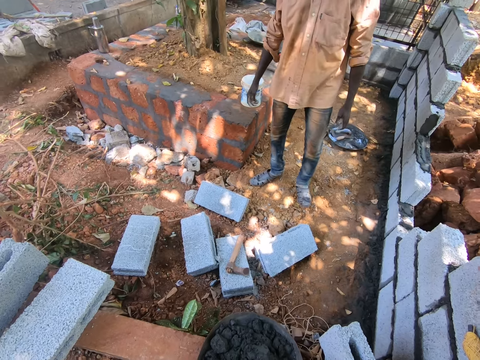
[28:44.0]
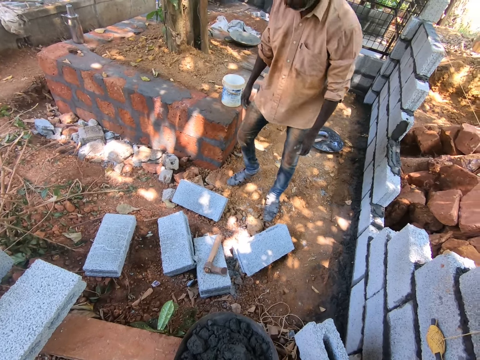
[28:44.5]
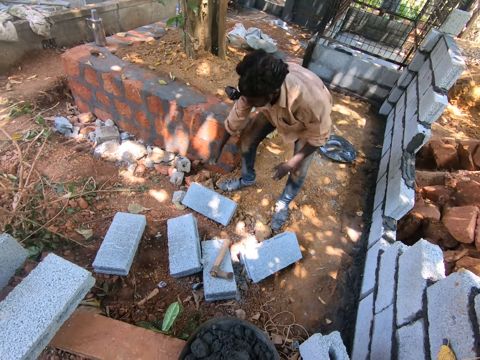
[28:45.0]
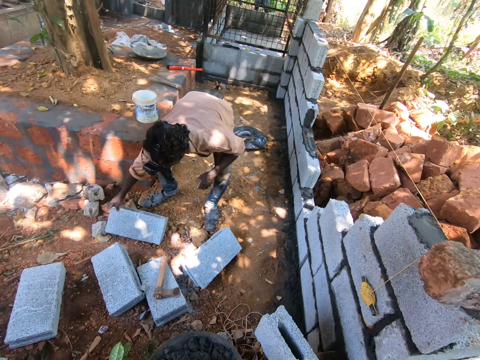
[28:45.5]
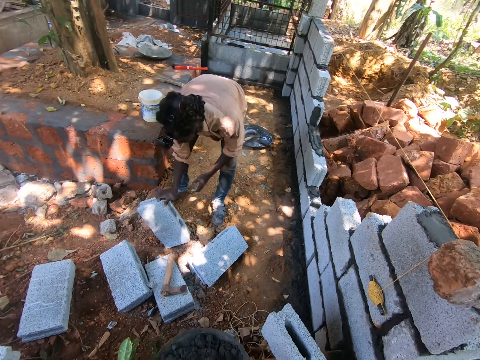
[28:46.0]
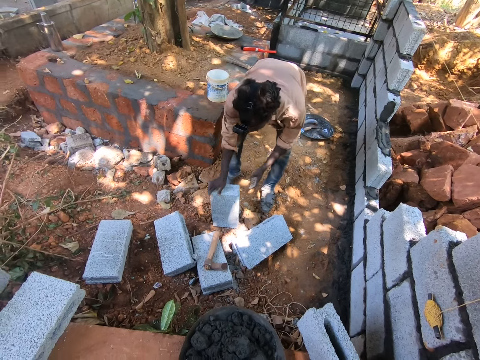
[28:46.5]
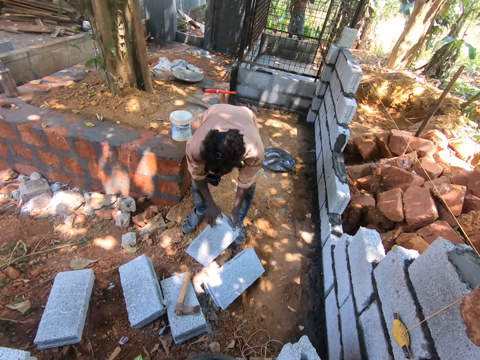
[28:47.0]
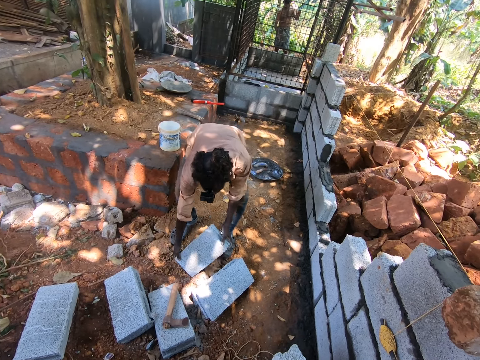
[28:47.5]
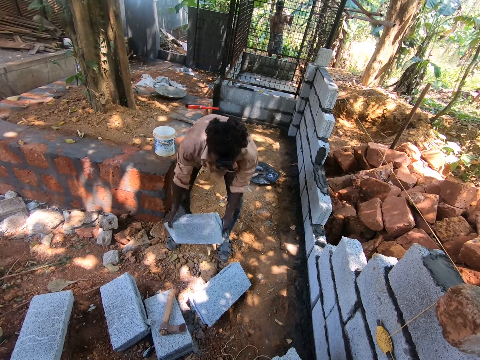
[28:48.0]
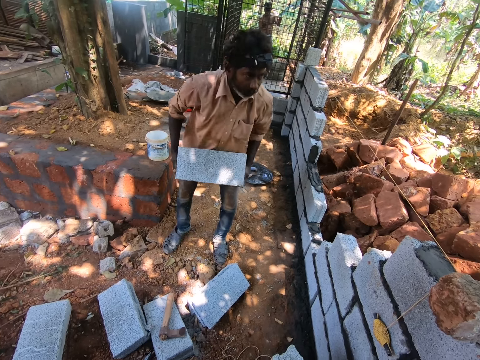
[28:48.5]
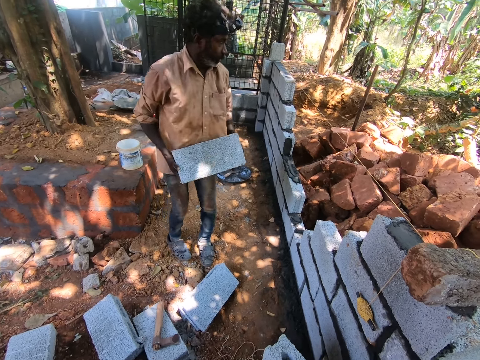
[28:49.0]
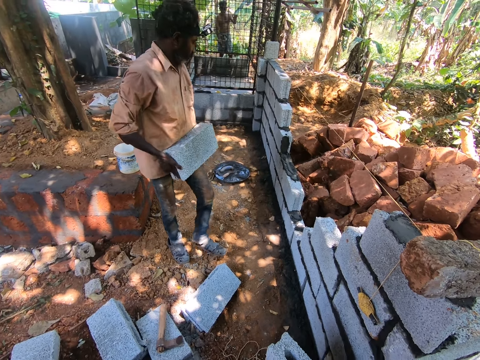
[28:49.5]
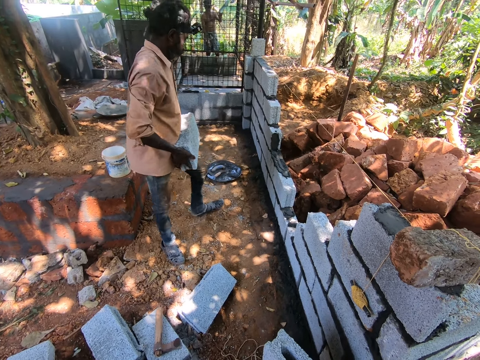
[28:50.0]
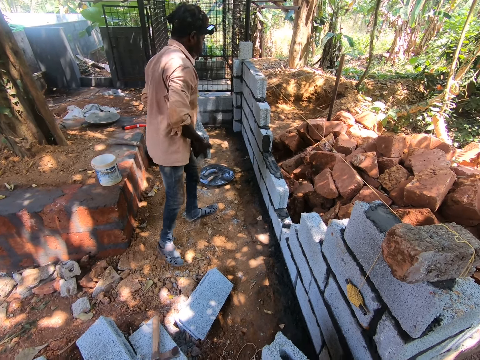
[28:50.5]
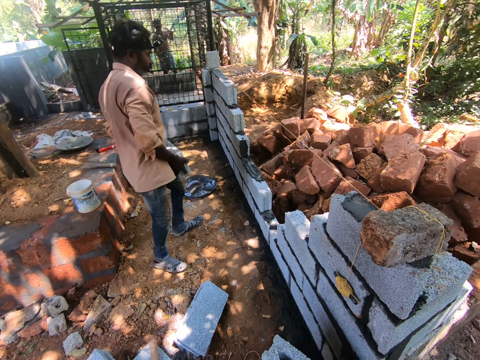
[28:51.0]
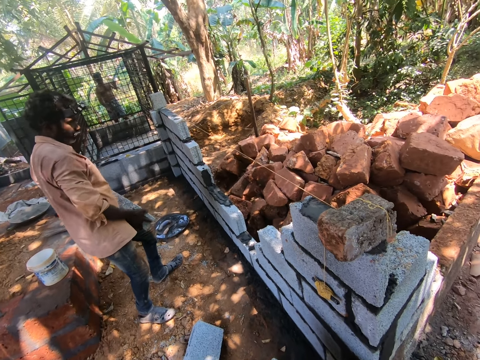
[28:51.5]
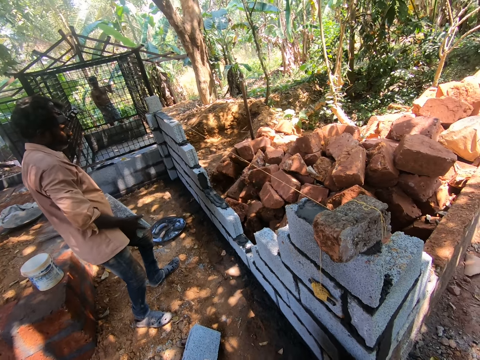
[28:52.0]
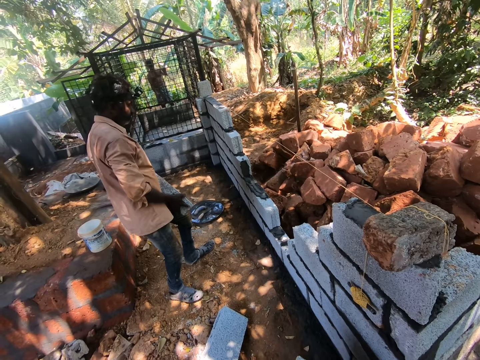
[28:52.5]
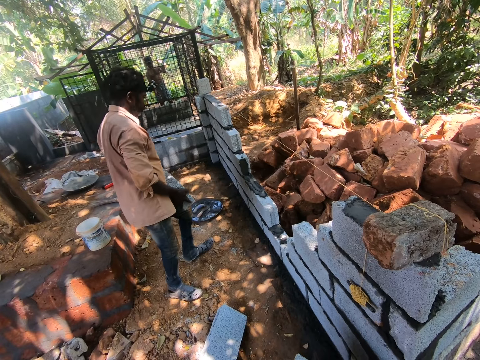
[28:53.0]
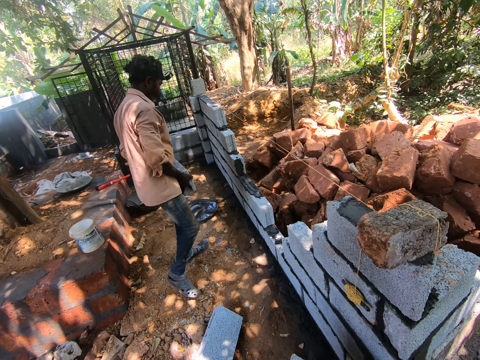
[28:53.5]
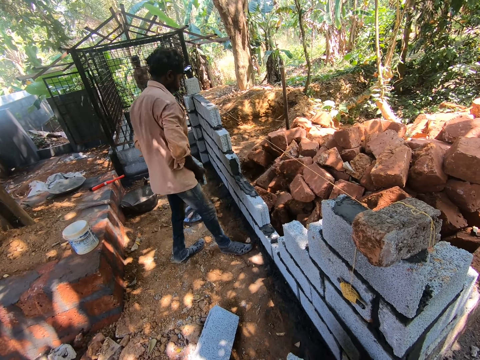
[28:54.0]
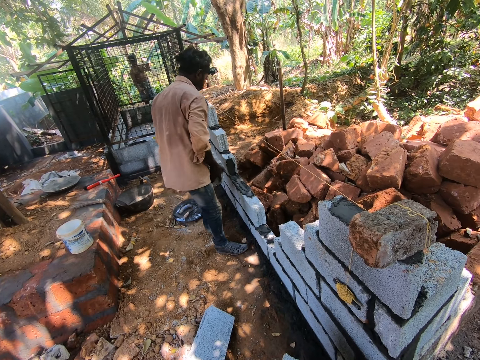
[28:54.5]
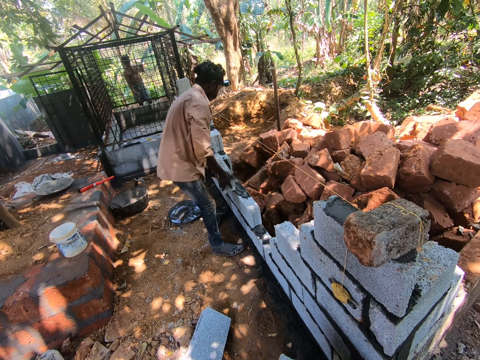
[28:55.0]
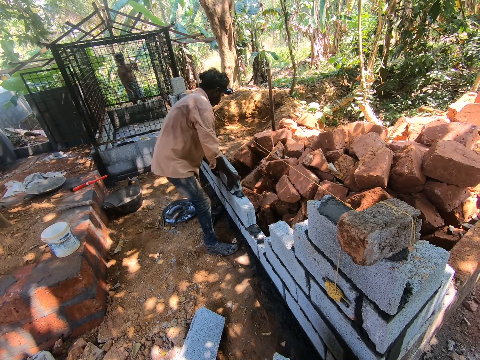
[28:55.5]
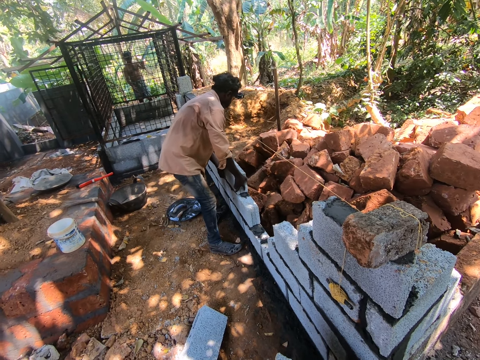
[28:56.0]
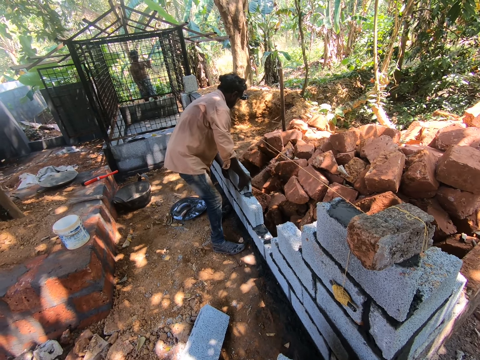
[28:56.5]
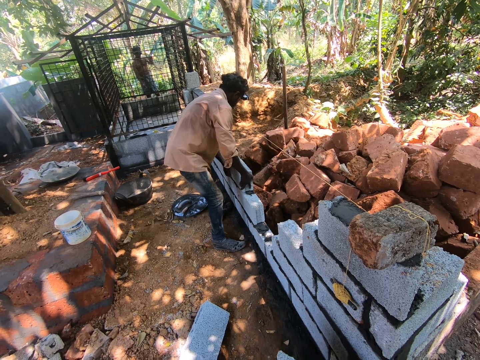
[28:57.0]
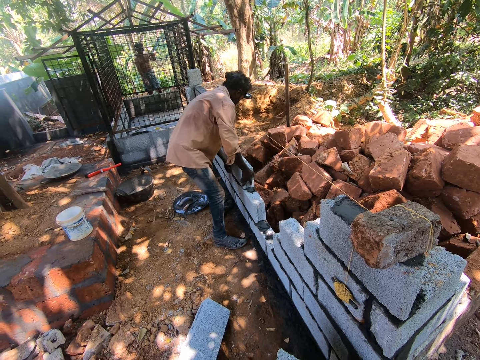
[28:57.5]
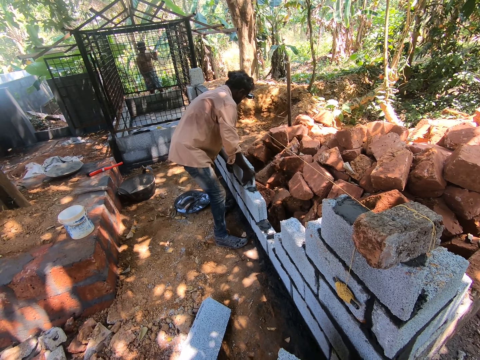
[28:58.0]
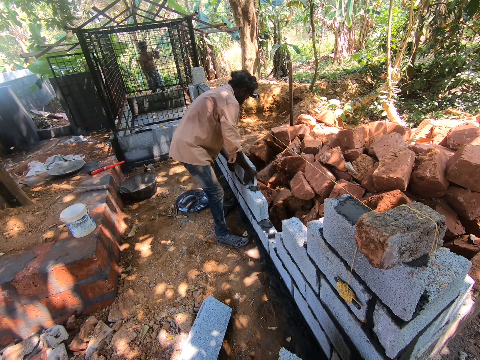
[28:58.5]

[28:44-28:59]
The man picks up the block from the floor with his right hand. The man carries the block from the floor with both hands. The man sets the block on the fence with both hands.

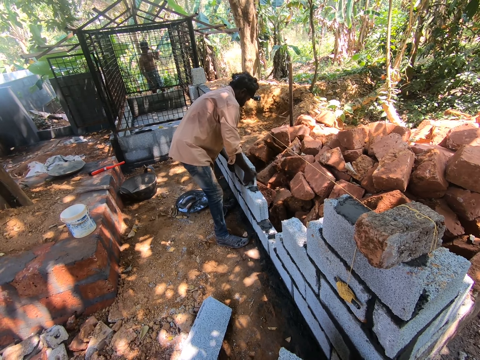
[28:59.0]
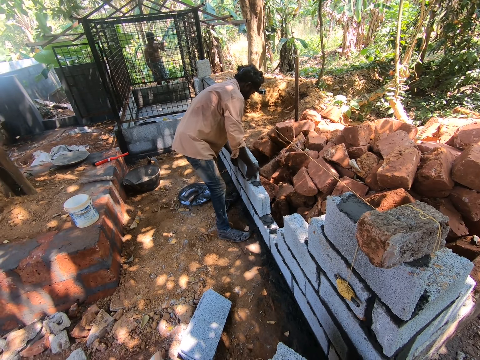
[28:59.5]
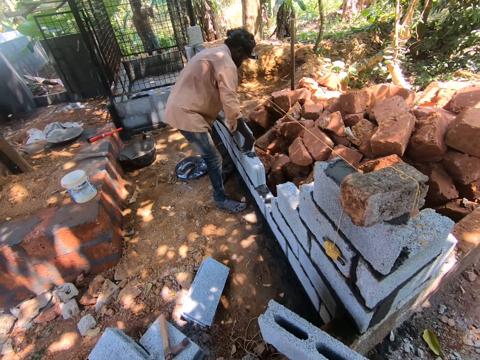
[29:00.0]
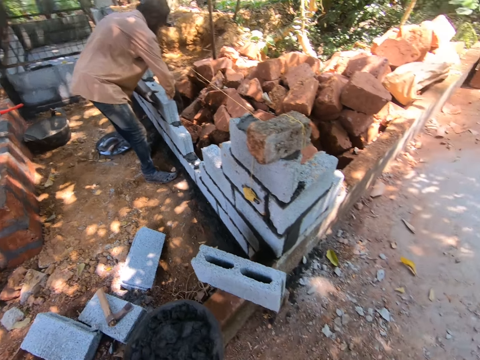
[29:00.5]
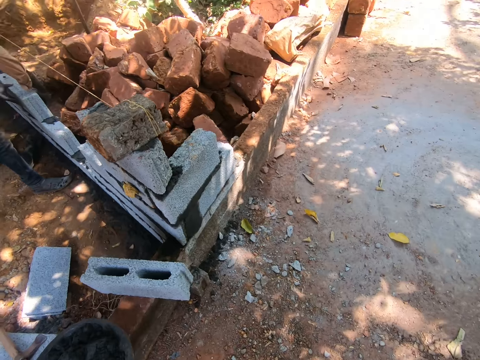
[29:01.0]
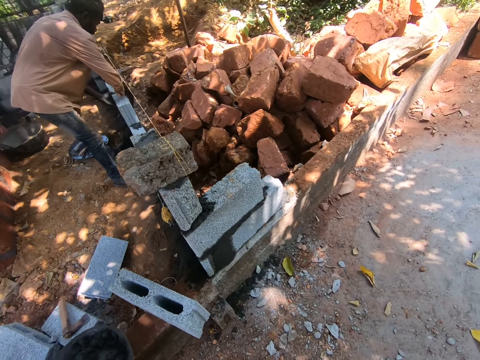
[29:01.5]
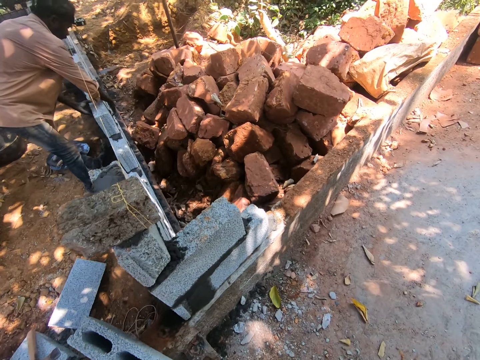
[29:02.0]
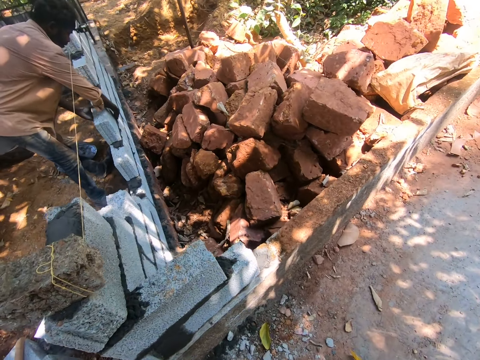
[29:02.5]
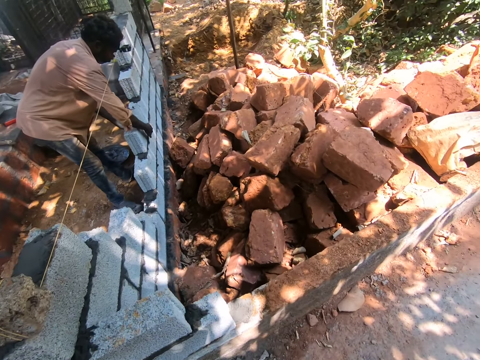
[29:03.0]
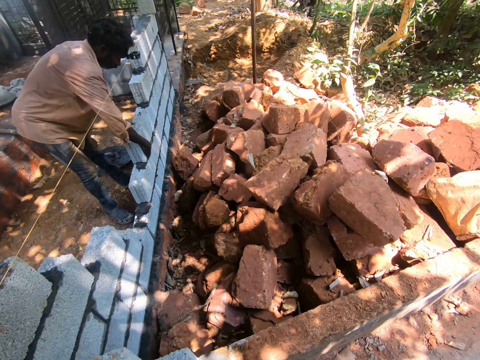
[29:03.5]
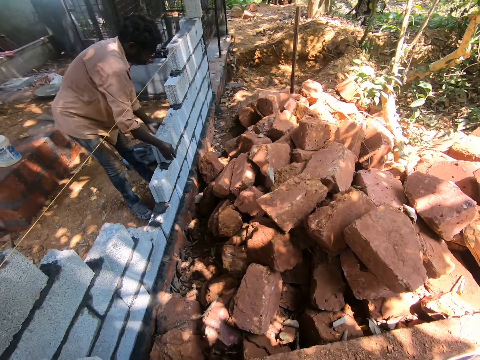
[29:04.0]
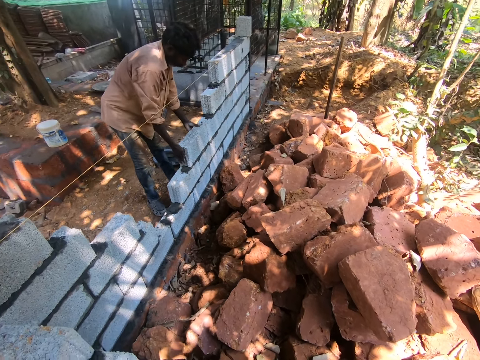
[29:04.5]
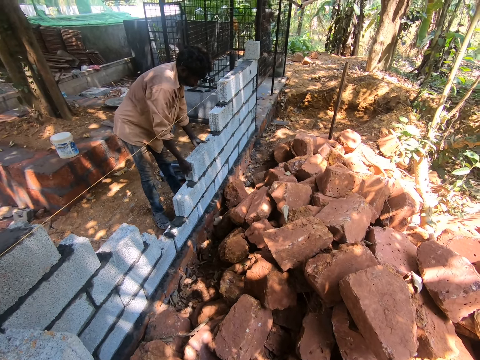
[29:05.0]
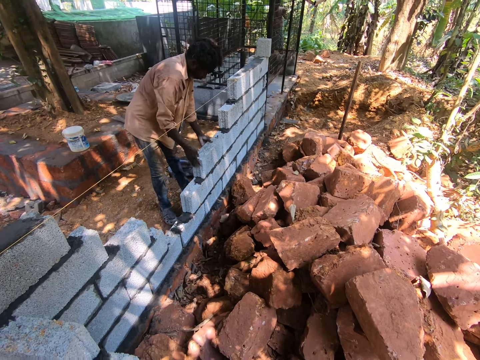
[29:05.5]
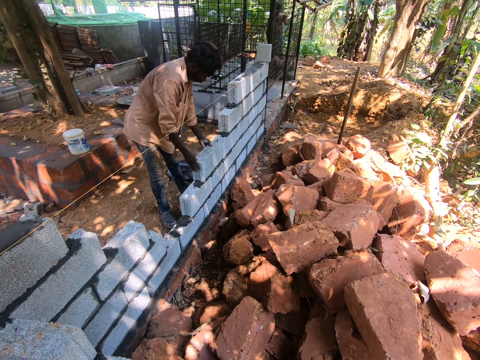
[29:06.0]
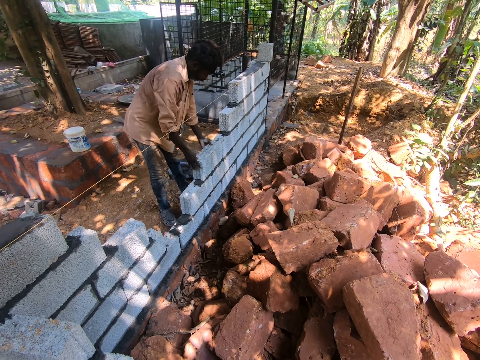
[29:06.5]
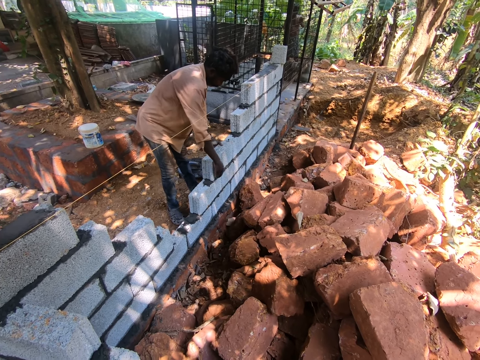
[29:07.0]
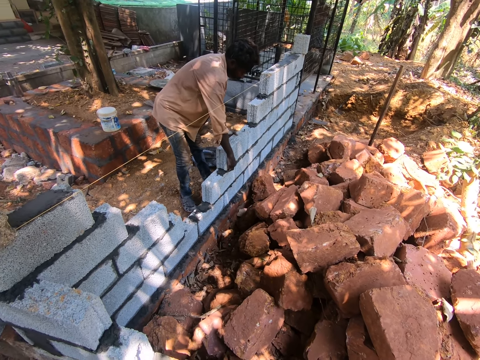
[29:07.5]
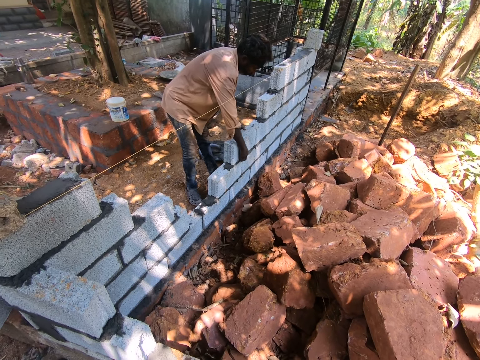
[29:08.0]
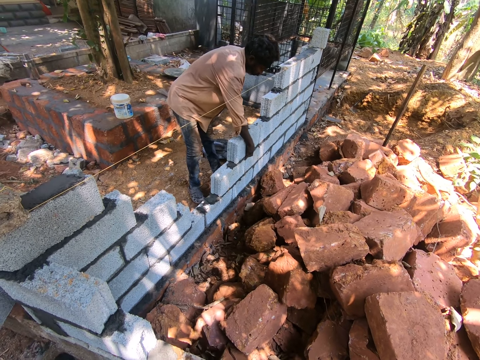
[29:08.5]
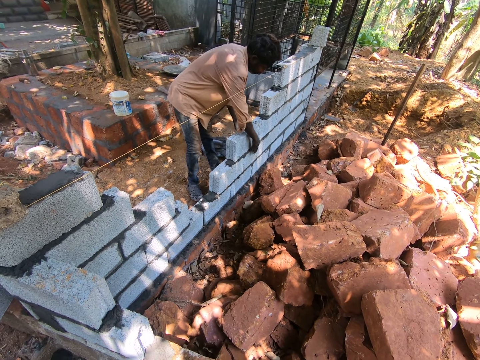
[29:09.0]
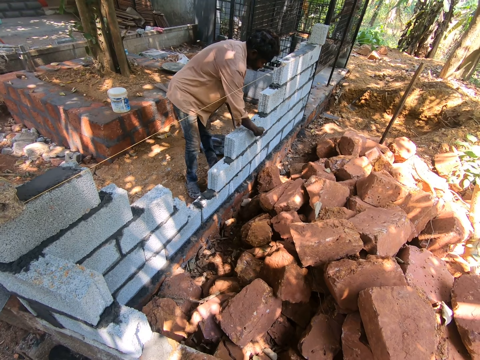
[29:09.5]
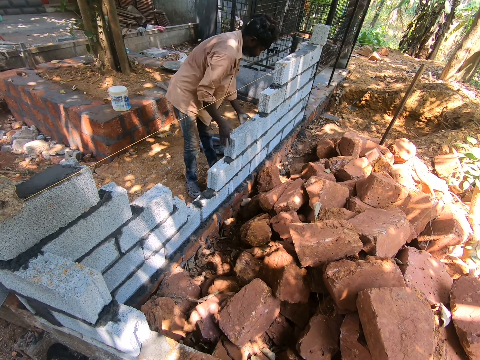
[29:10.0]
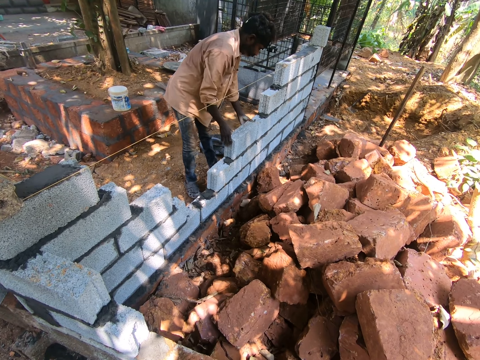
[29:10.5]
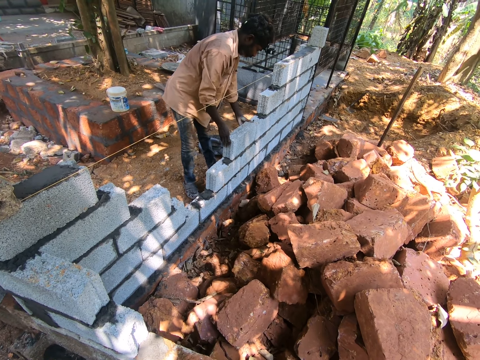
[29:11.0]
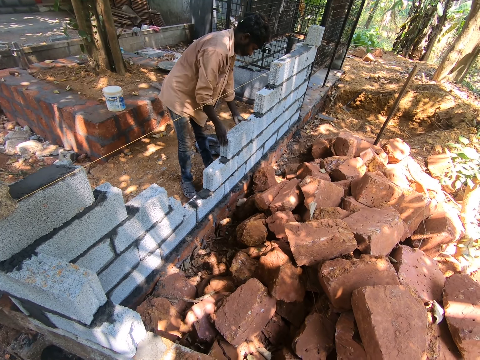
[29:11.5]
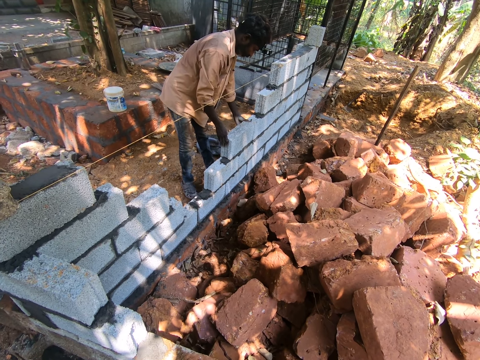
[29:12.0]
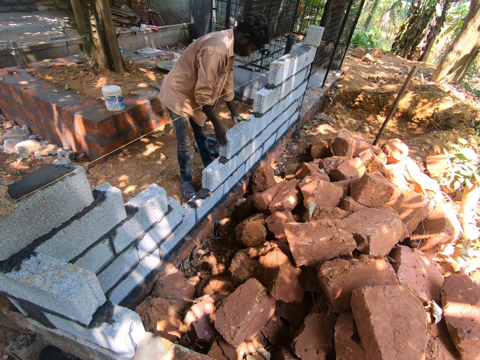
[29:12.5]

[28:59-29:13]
The camera wearer looks around. The man rubs off some mortar from the block with his right hand. The camera wearer walks towards rocks and converses with the man. The man aligns a brick on the foundation.
